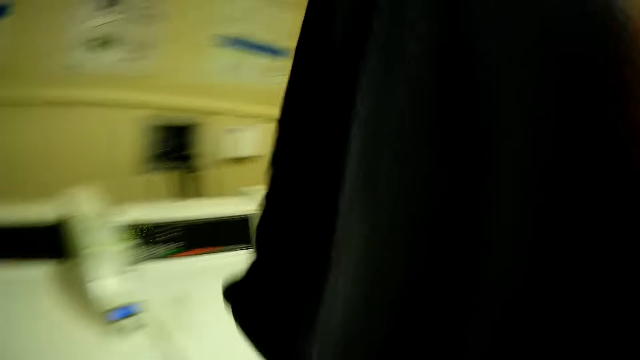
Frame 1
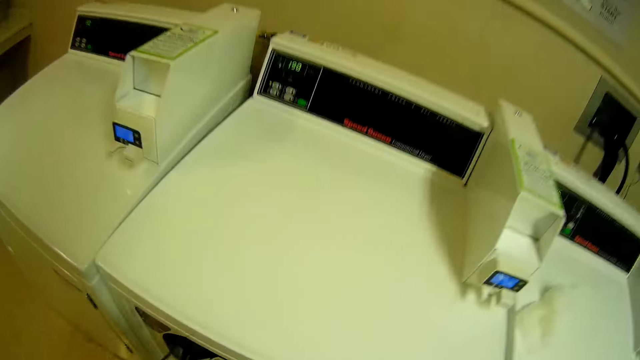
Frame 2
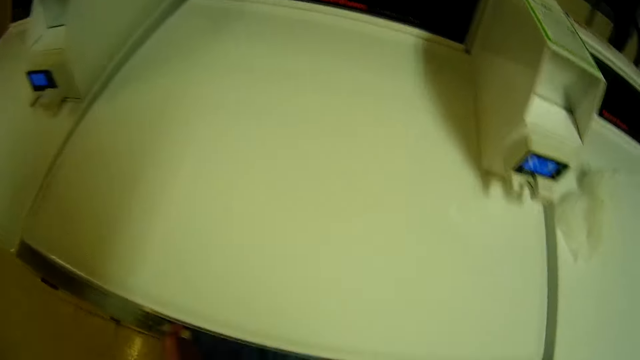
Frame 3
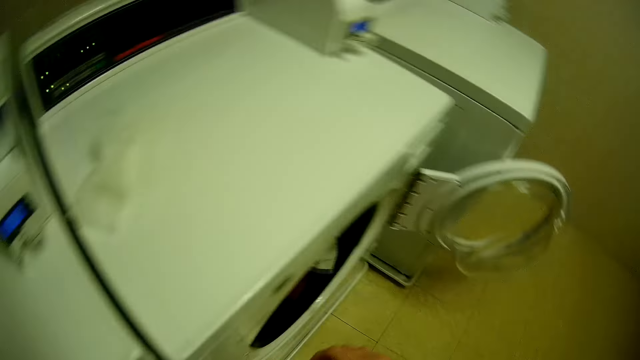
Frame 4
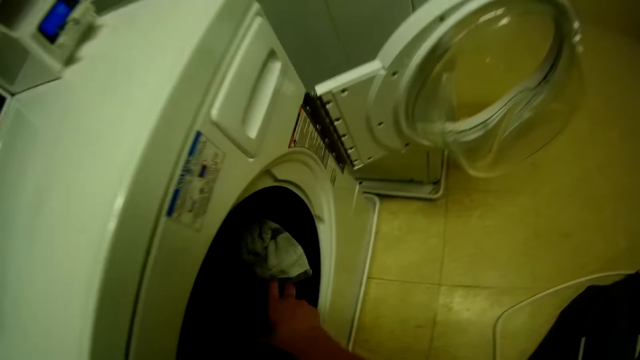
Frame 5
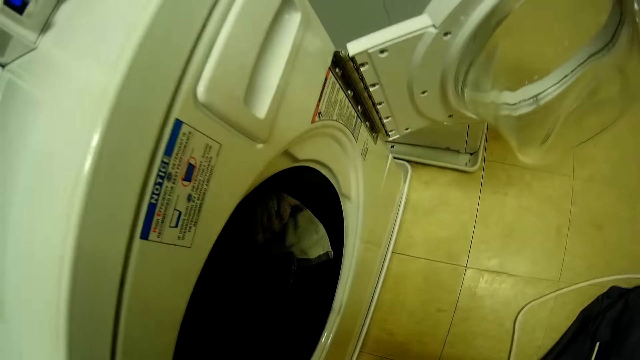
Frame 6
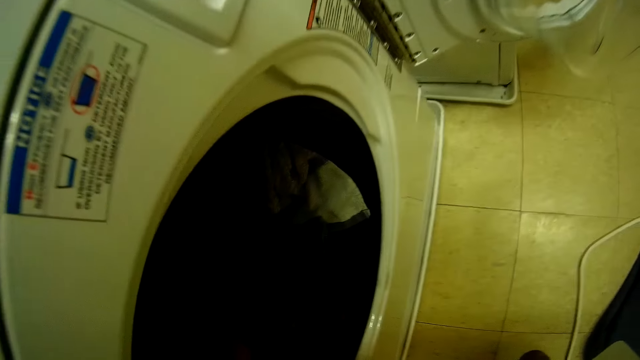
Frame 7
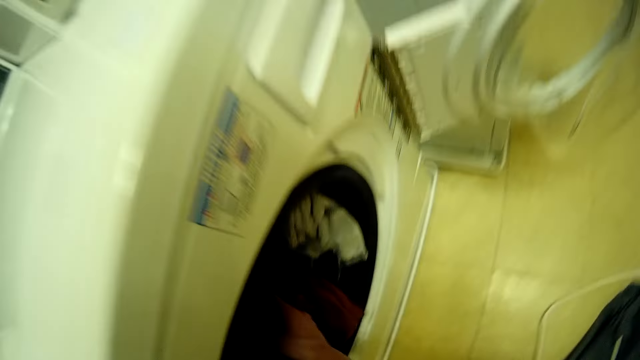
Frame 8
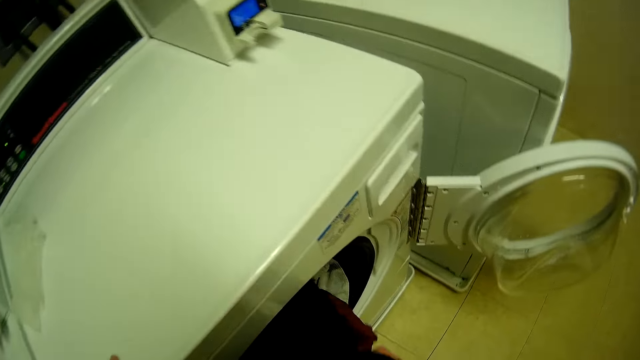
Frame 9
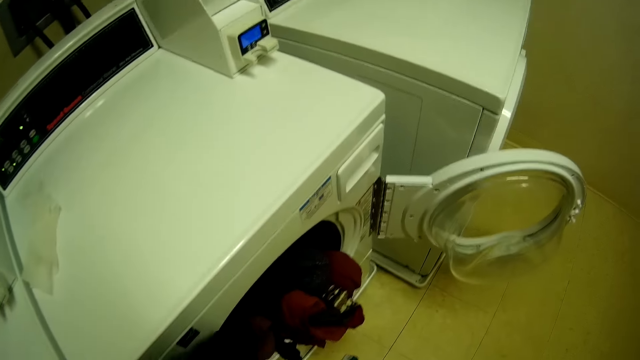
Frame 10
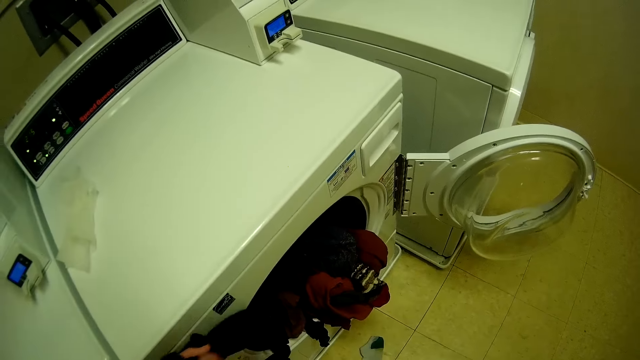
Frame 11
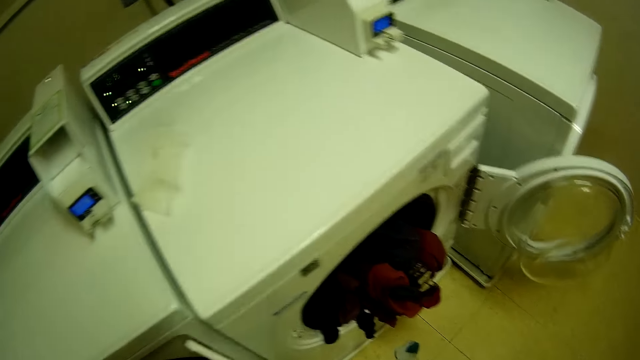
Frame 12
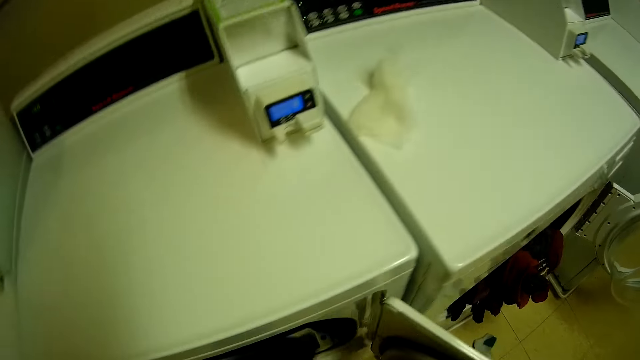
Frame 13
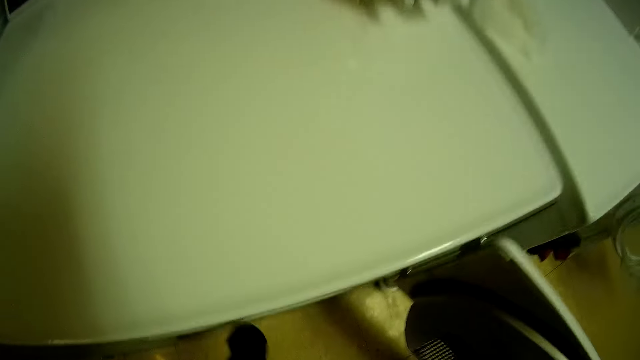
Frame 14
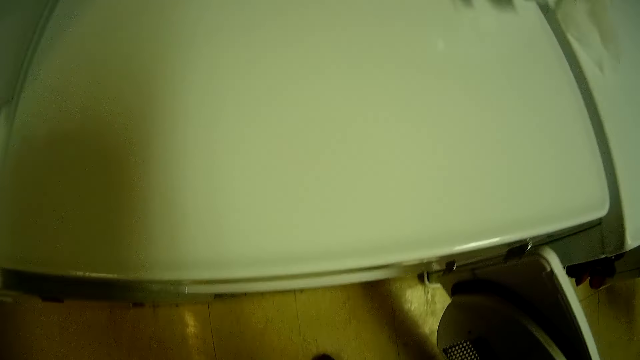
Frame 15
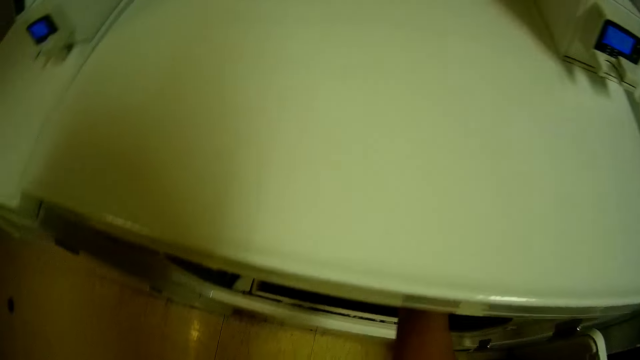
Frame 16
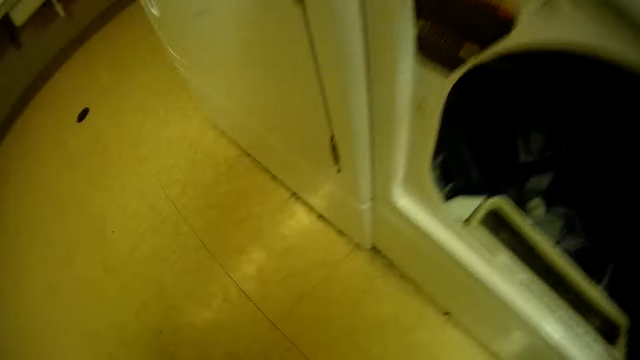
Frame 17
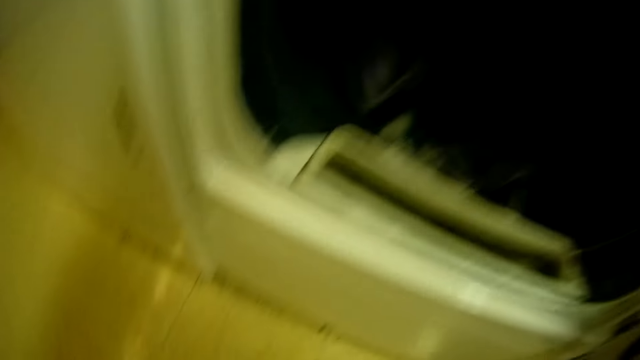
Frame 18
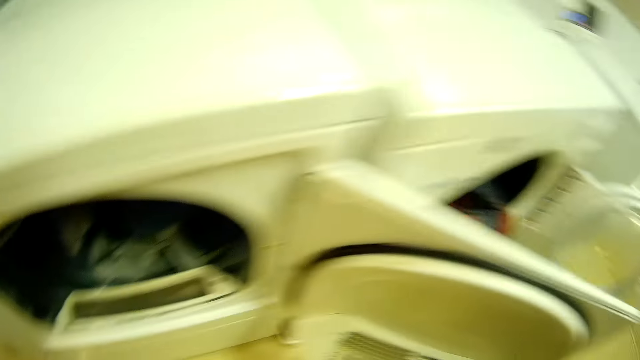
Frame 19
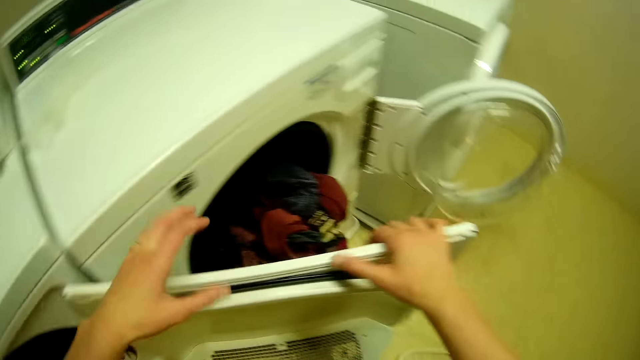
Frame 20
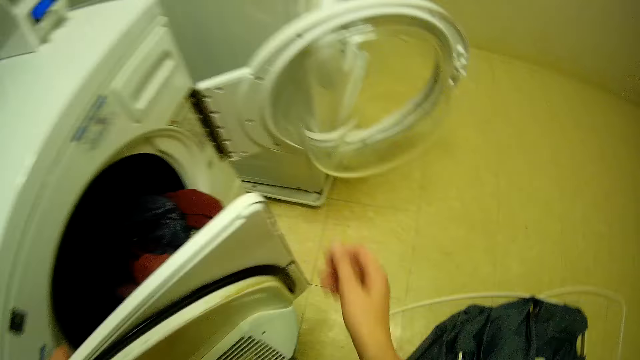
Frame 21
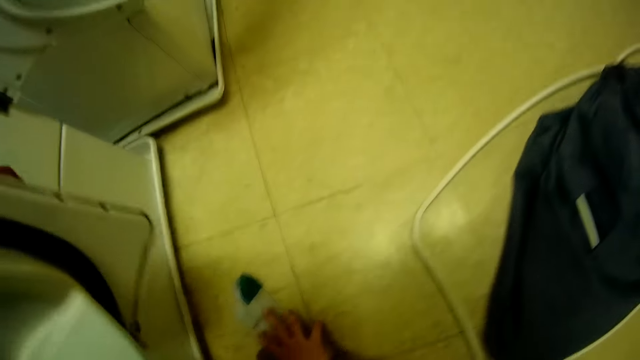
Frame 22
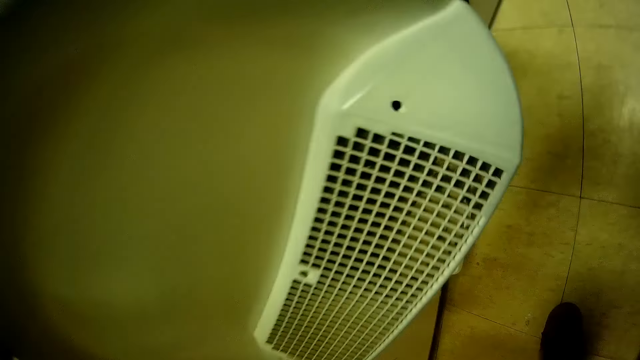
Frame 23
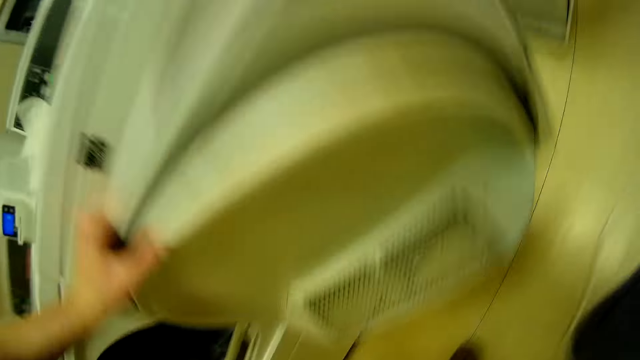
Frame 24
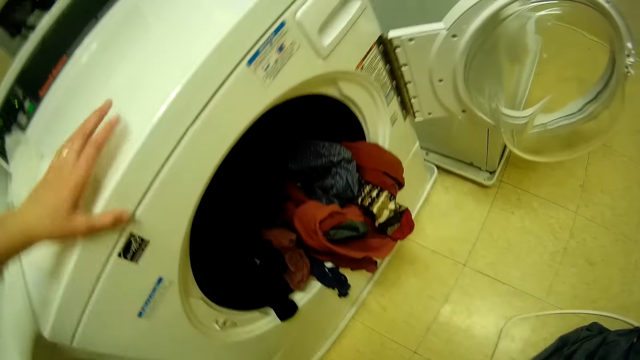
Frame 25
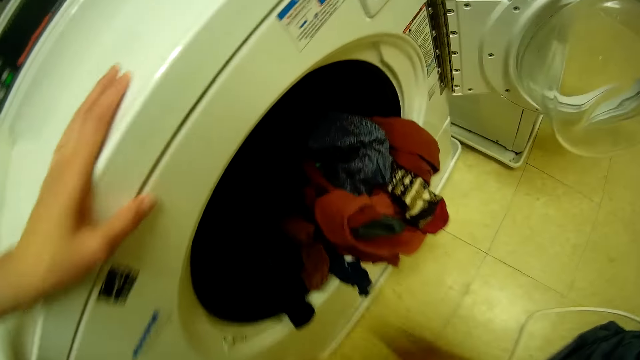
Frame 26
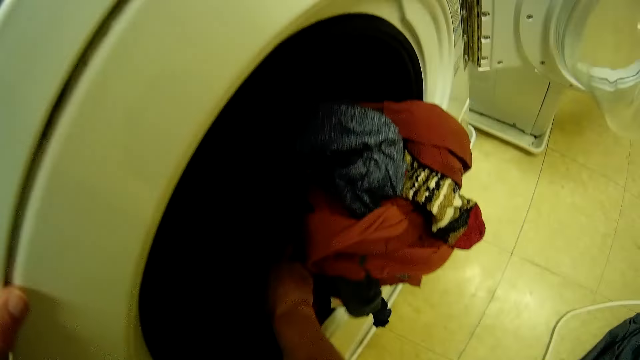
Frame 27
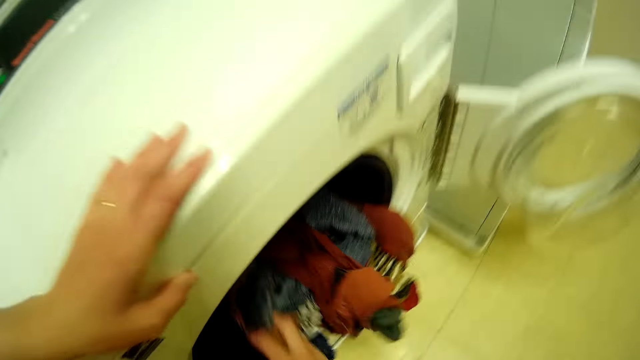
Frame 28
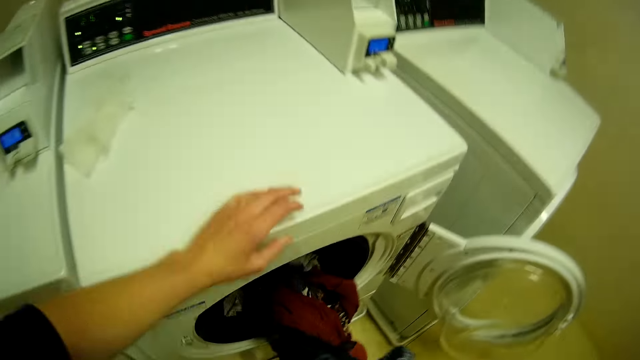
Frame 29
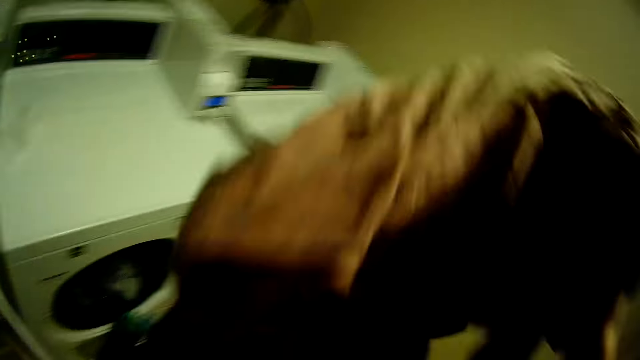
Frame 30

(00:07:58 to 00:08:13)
The camera wearer puts the cloth in the washing machine. They pick cloths from the washing machine. They put the cloth in the washing machine, look at the floor and move the washing machine door. They pick a cloth from the floor. They pick cloths from the washing machine.

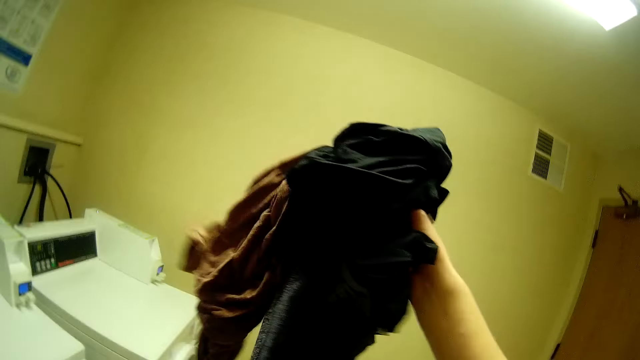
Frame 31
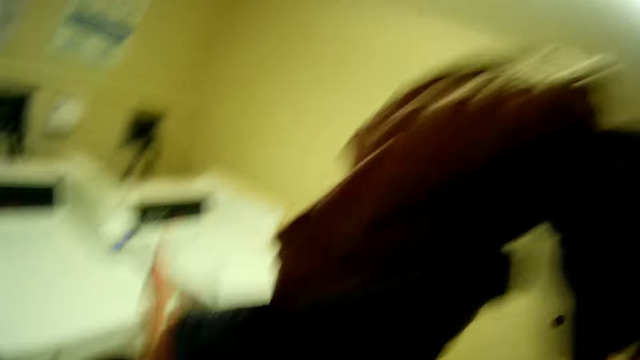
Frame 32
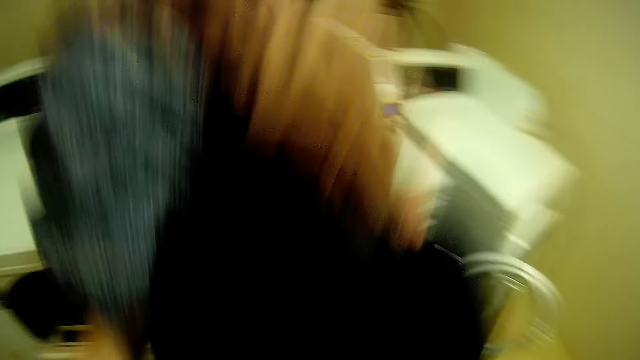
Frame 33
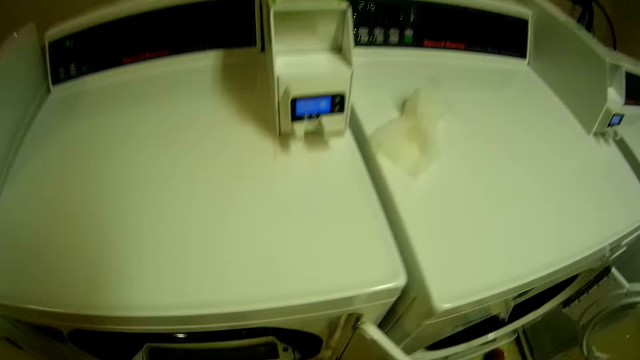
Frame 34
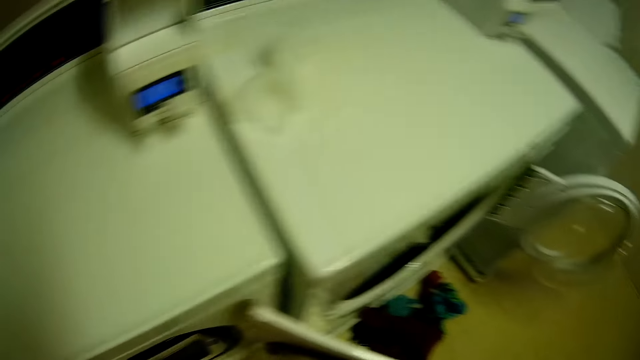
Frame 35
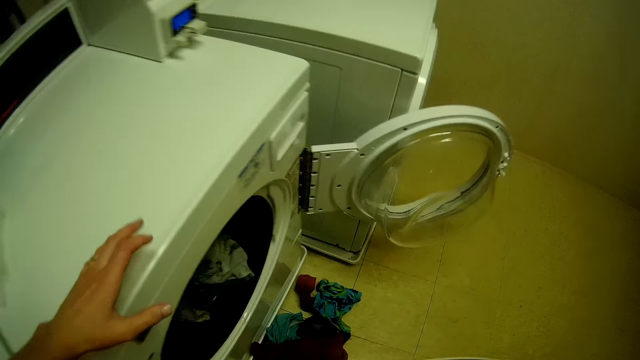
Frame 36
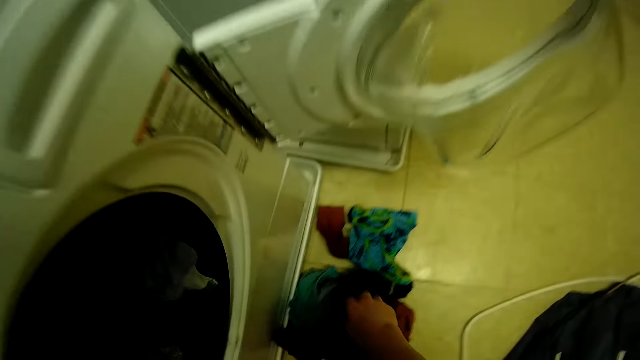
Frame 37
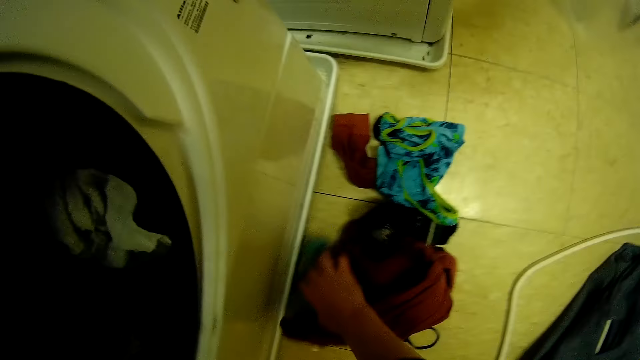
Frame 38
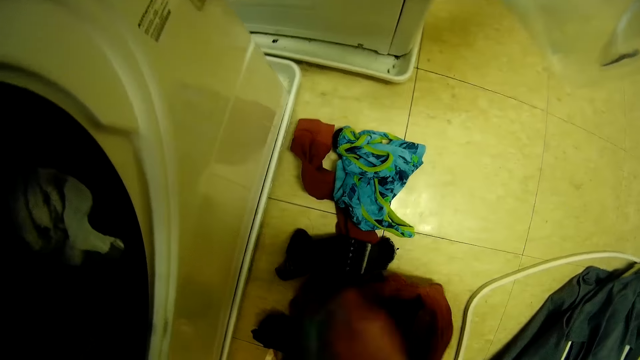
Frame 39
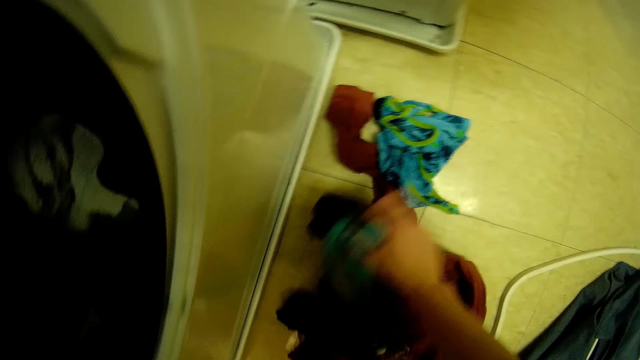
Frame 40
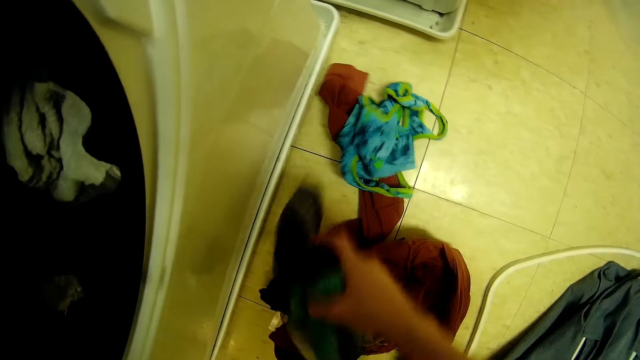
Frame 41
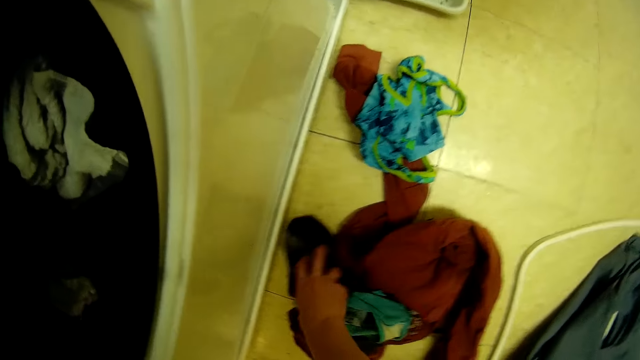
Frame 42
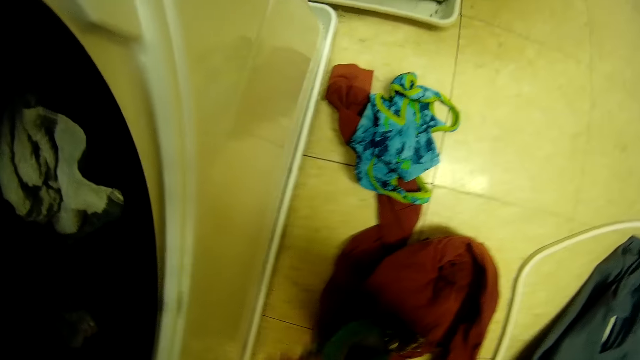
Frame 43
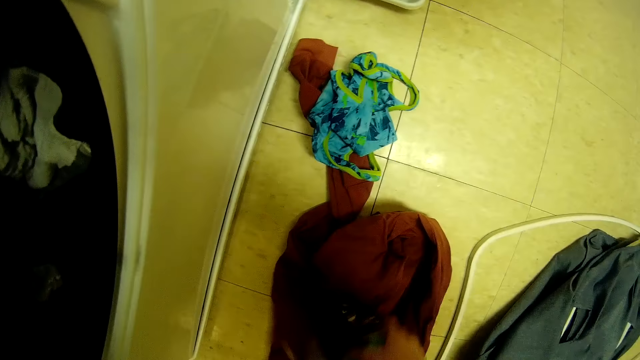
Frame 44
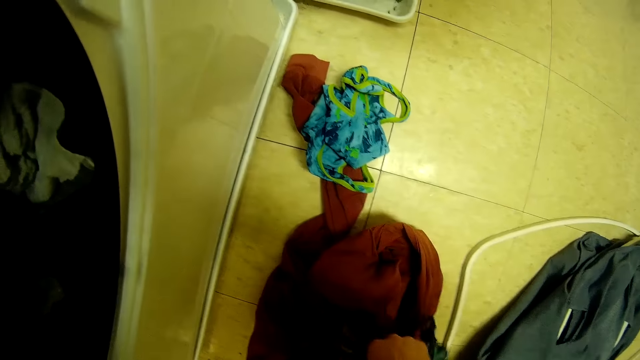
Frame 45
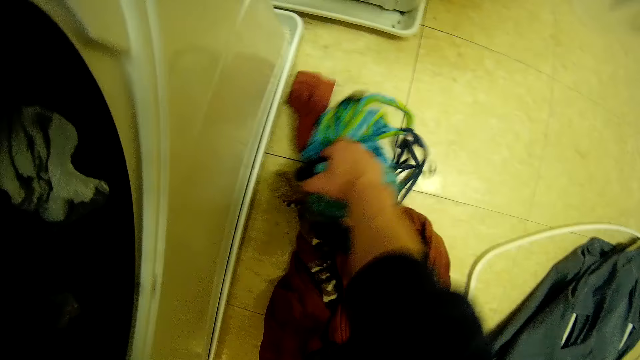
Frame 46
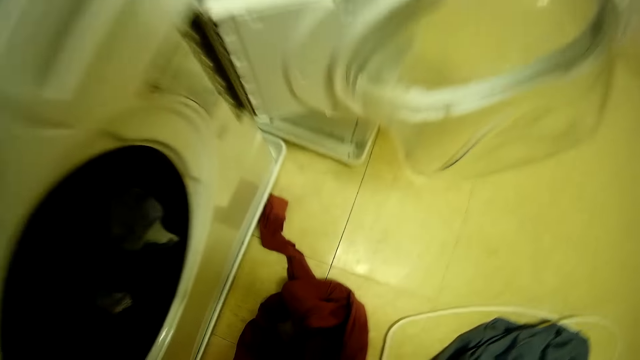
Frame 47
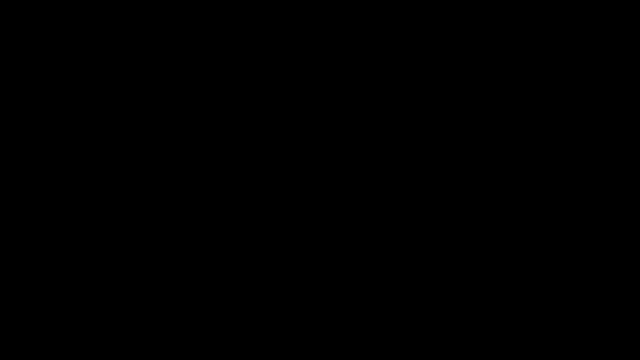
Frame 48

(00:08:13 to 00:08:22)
The camera wearer puts the cloths in the washing machine. They pick a cloth from the floor.
